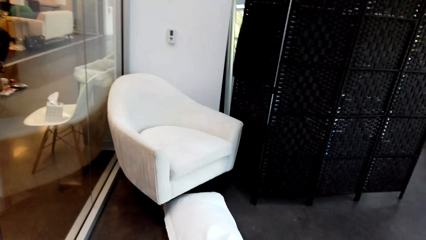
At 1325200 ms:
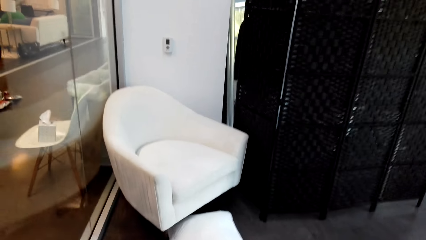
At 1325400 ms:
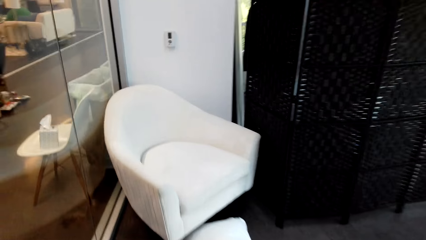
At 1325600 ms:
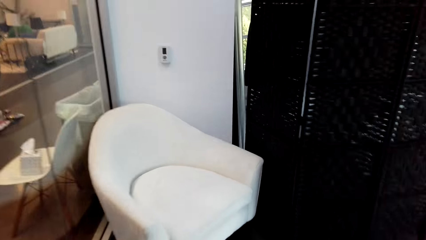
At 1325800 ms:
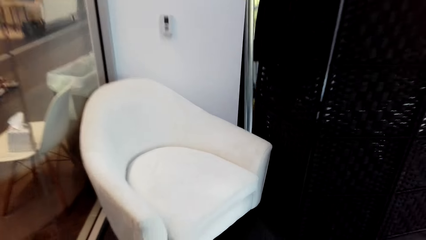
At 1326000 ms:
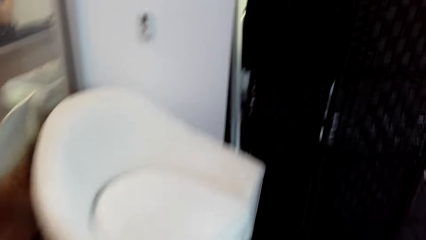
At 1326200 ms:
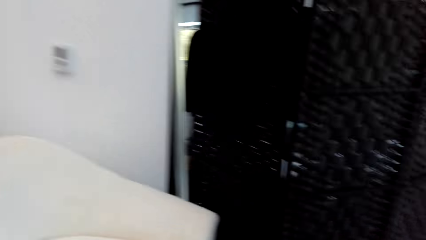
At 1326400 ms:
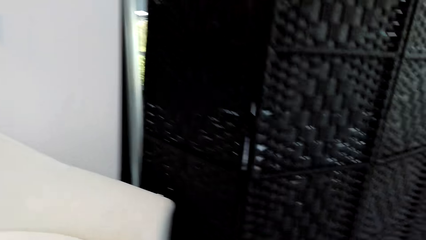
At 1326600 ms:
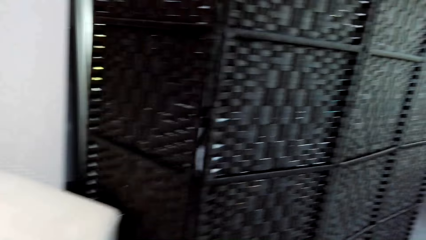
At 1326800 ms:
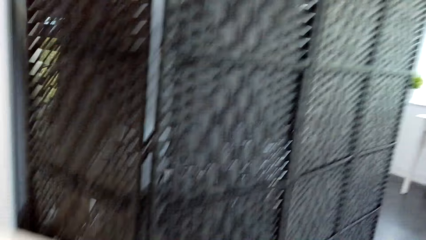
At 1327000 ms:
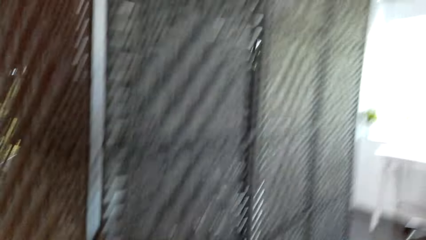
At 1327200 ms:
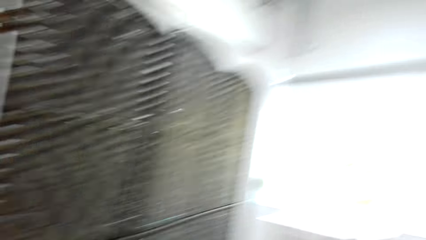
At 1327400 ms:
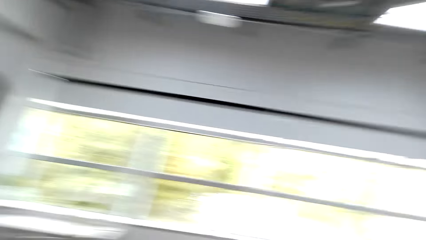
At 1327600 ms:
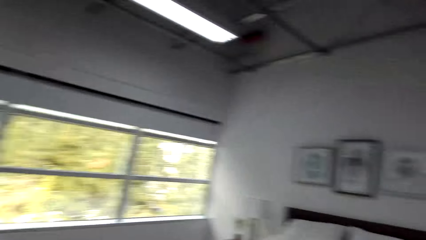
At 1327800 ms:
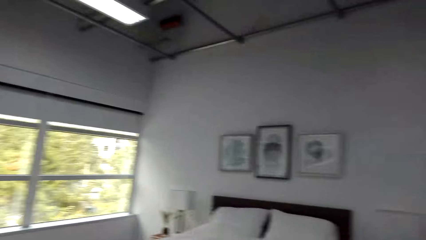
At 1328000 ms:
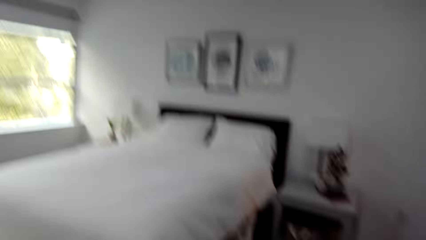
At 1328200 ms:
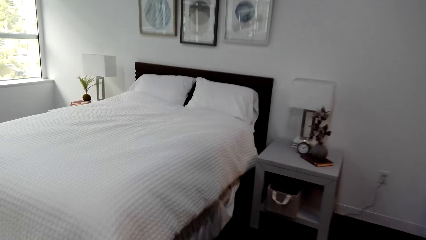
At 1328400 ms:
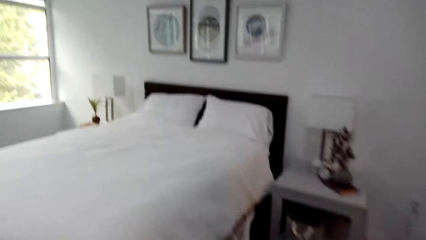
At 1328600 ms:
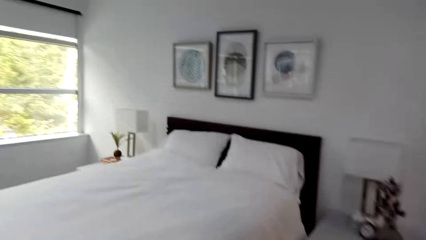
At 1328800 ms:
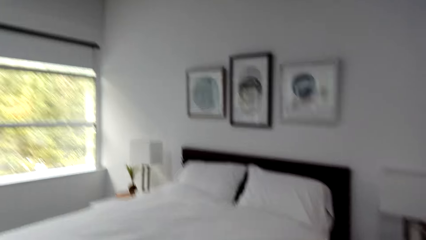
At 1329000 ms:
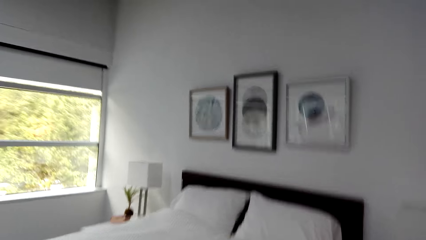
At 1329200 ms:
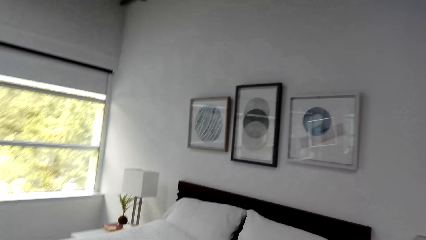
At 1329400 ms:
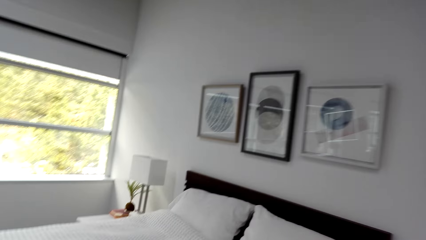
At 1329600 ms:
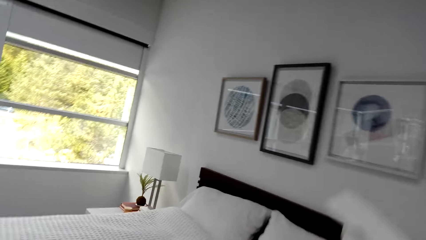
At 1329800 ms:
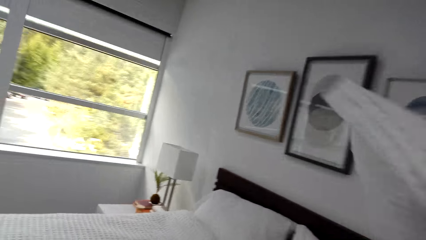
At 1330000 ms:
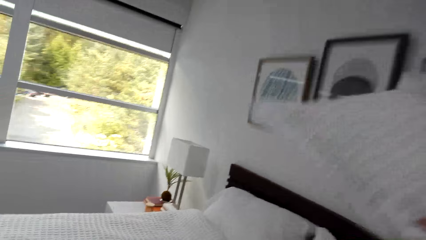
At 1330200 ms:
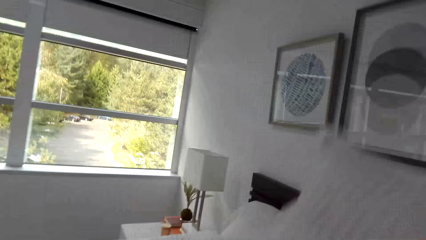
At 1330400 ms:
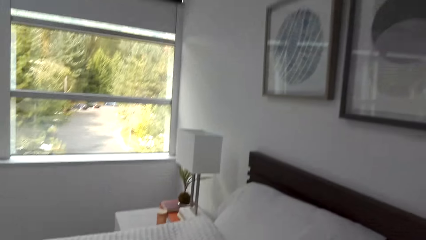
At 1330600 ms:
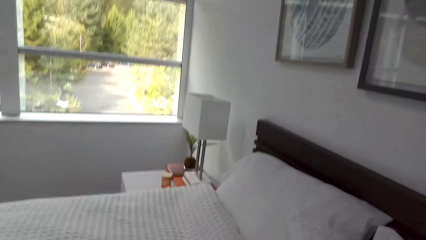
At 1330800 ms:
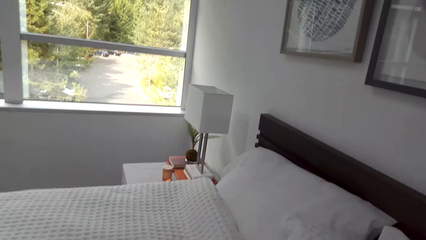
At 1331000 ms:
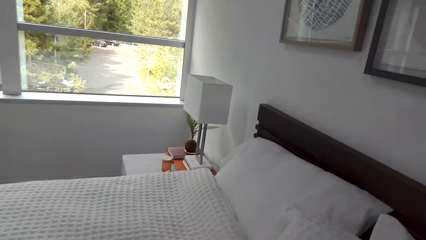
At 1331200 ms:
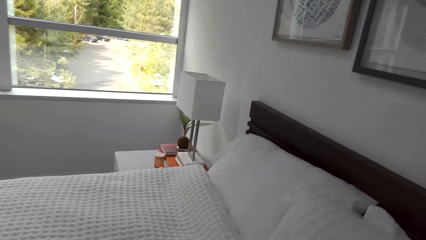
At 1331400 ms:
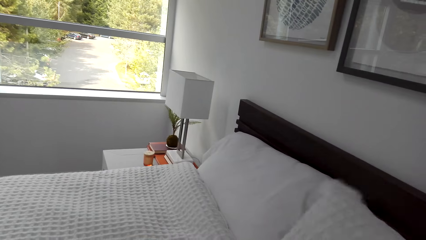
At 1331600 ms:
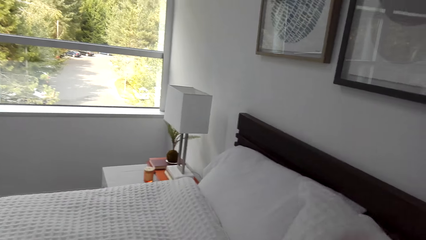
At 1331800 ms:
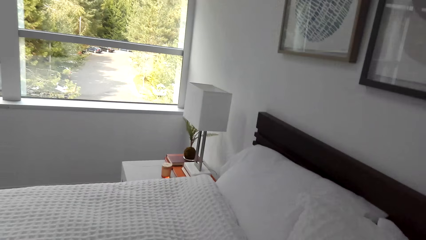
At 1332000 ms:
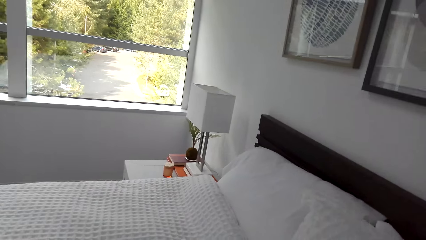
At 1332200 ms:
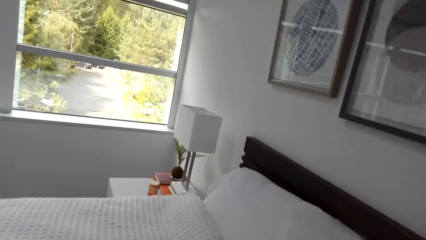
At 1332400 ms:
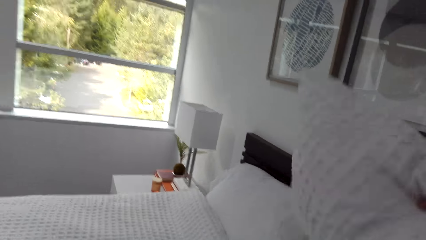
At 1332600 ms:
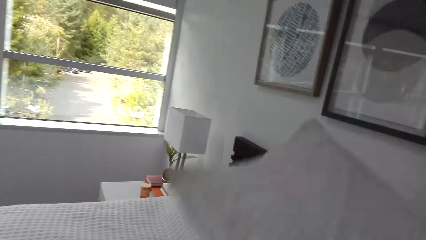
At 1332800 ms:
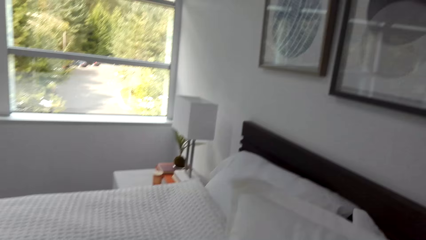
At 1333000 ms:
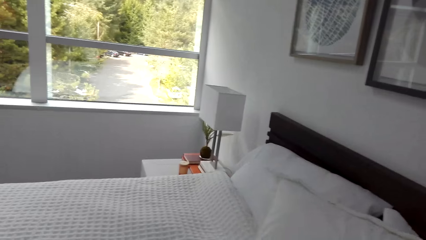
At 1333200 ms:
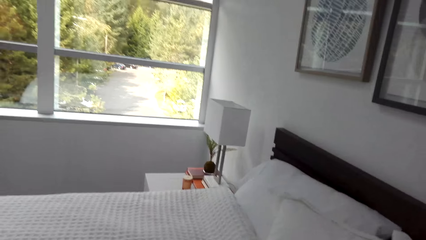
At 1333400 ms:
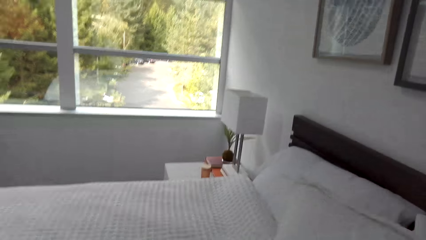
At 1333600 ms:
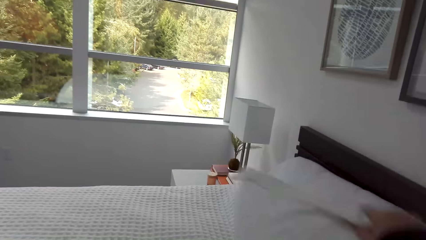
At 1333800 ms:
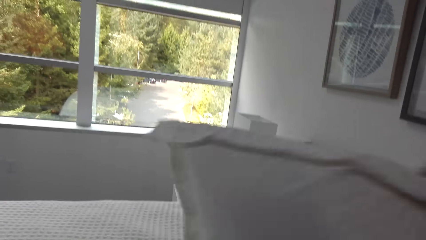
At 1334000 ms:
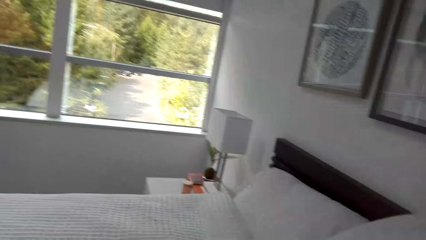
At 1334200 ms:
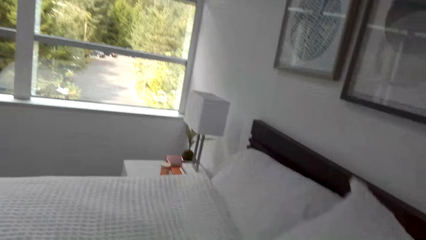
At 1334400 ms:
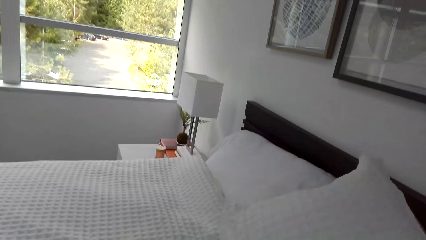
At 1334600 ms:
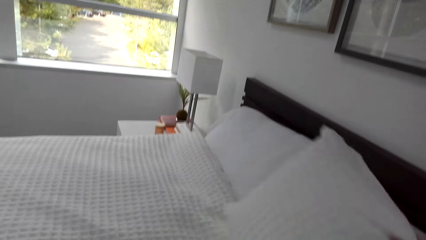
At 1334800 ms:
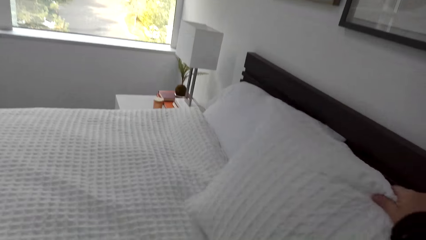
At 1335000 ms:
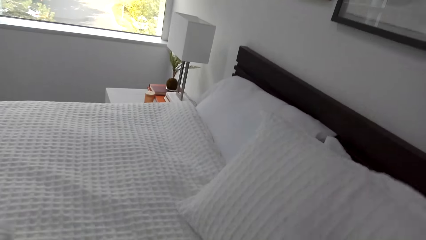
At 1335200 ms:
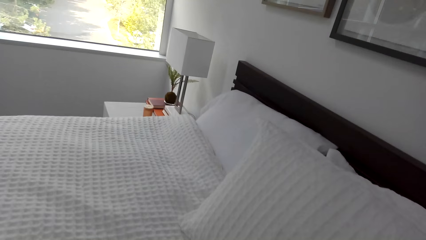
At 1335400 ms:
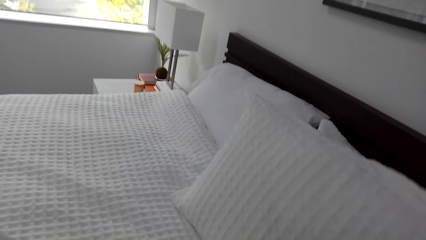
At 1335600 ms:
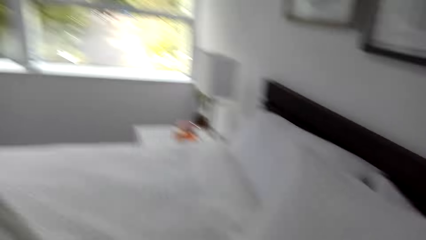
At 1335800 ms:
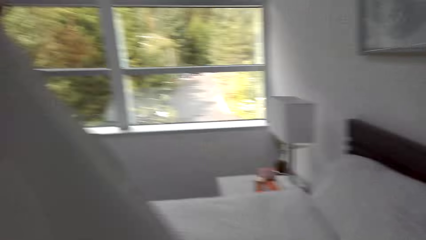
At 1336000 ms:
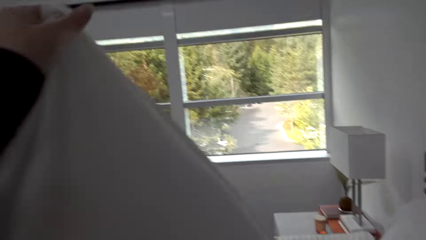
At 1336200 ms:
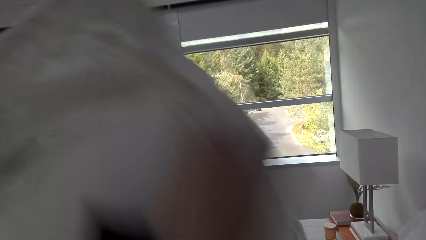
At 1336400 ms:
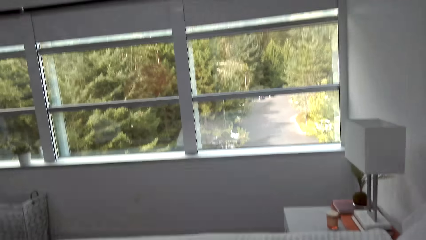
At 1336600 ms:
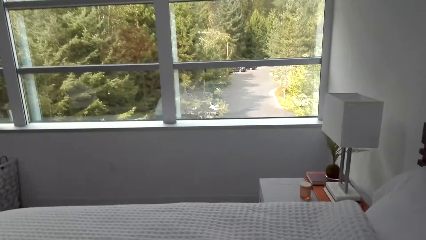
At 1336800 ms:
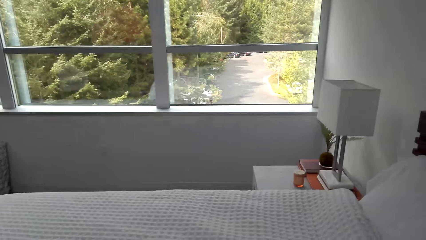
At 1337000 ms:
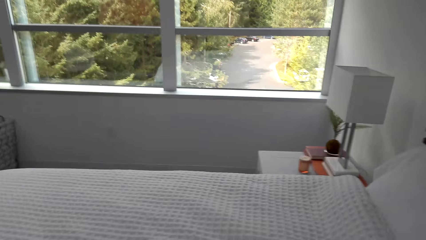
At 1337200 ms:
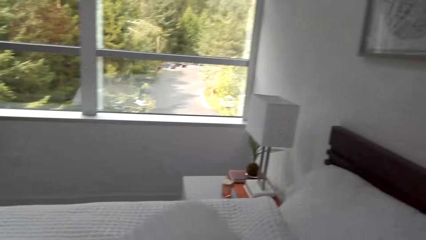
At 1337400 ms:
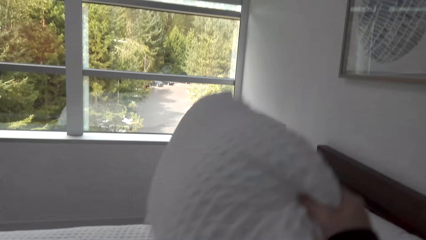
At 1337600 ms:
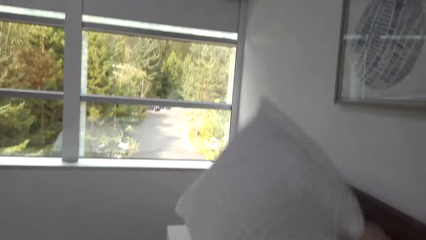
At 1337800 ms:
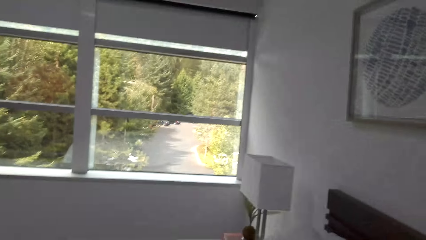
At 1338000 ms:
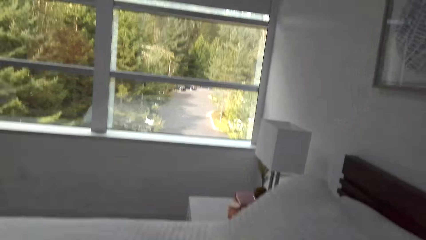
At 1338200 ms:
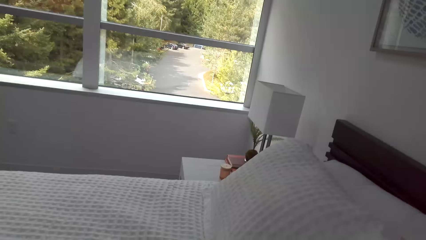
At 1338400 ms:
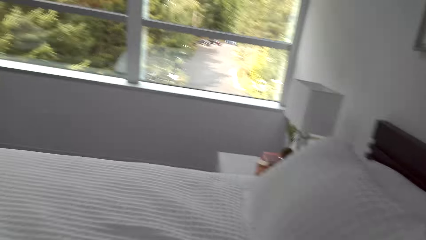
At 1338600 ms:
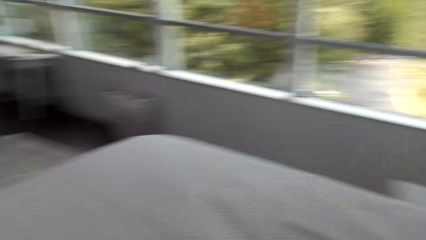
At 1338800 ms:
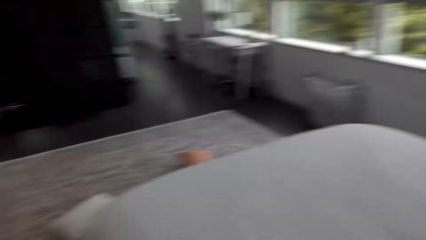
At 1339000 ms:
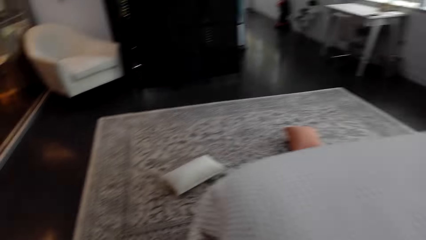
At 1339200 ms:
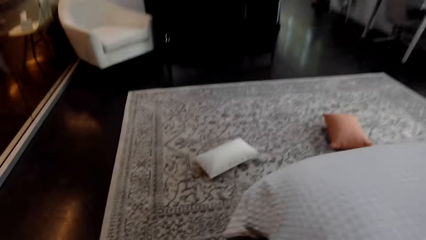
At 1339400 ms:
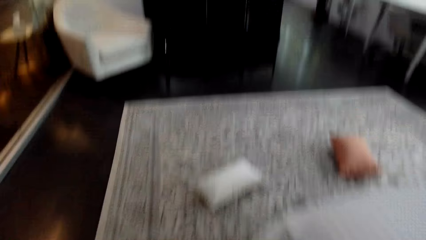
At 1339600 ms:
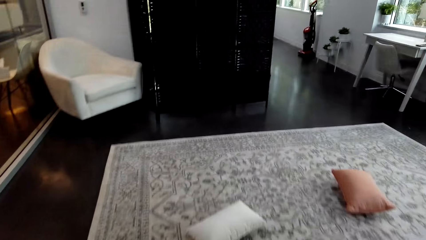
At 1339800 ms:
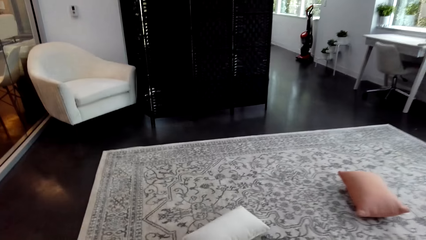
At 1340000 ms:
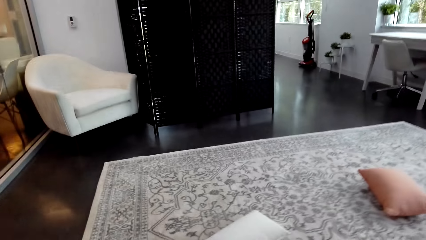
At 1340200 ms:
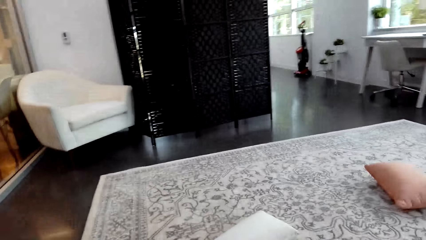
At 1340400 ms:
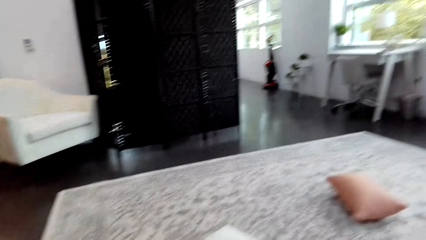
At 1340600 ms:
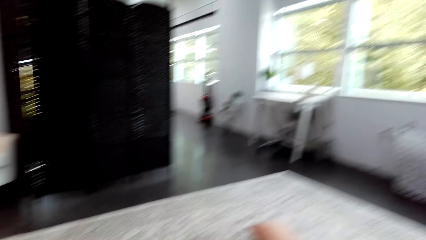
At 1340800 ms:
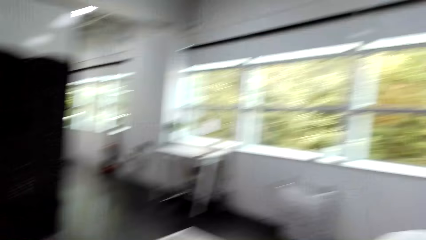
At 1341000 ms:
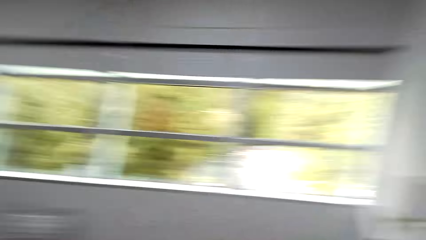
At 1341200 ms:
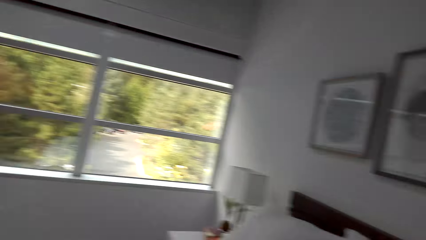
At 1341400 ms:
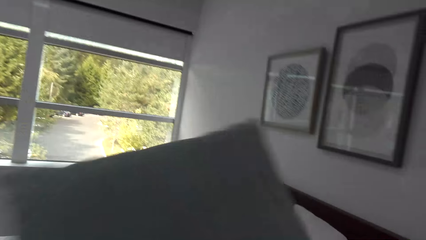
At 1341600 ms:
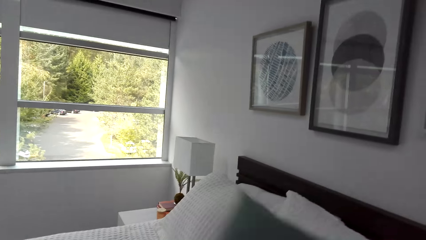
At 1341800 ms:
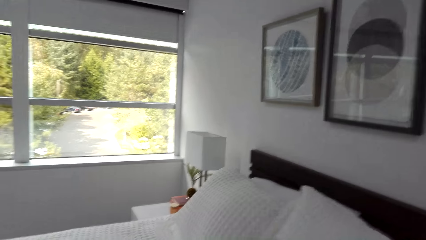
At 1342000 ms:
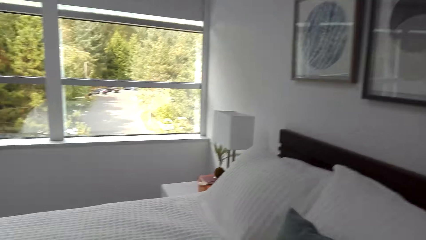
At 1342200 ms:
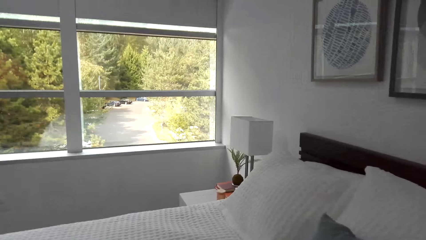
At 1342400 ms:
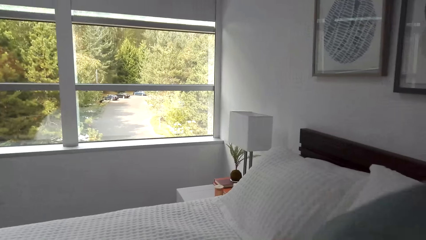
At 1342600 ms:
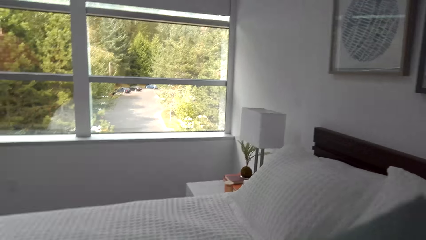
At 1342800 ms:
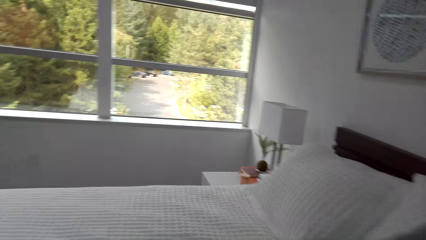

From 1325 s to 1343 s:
The camera wearer walks around the bed. They pick up the pillow. They walk back to the bed. They arrange the pillow on the bed. They turn around. They hold the pillow and arrange the pillow on the bed.
